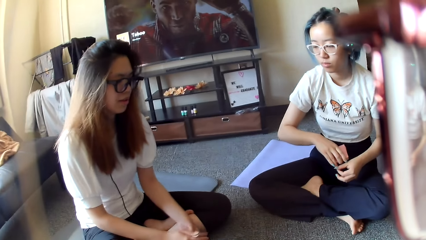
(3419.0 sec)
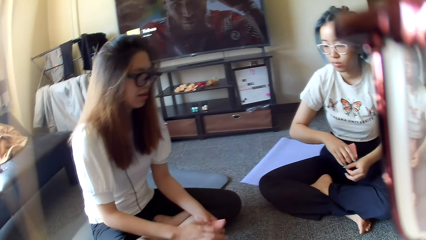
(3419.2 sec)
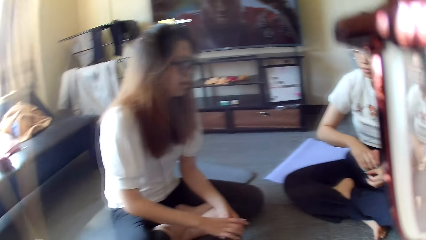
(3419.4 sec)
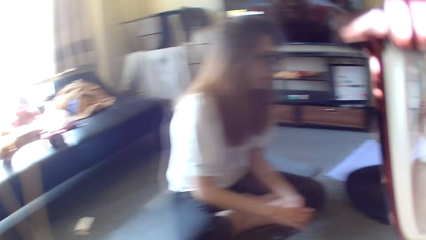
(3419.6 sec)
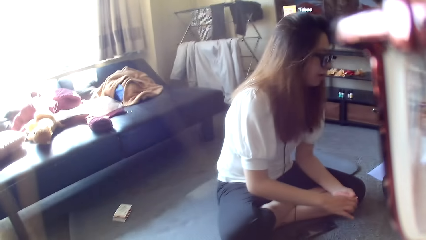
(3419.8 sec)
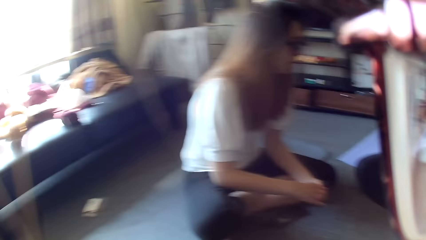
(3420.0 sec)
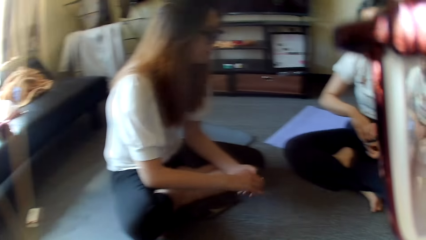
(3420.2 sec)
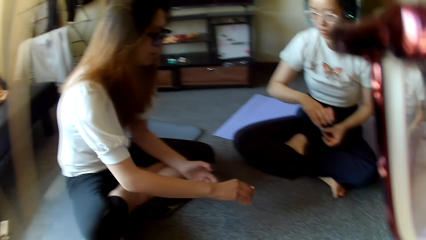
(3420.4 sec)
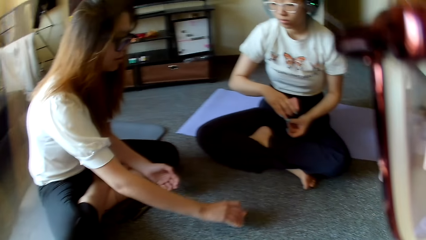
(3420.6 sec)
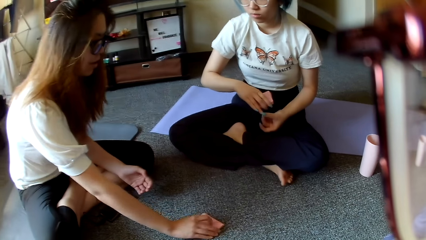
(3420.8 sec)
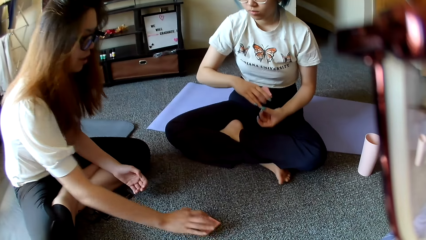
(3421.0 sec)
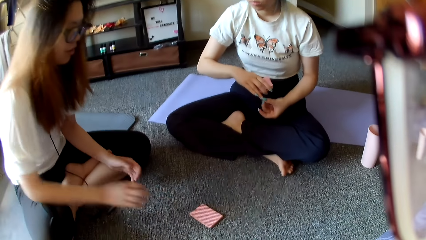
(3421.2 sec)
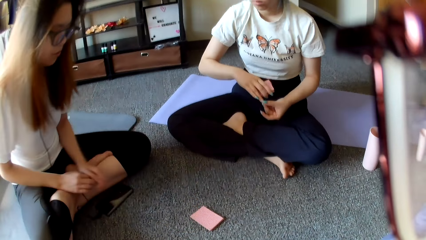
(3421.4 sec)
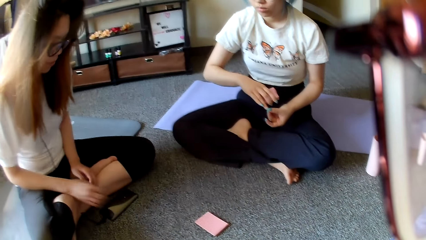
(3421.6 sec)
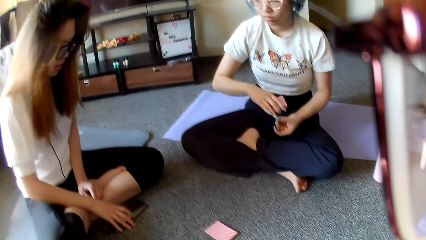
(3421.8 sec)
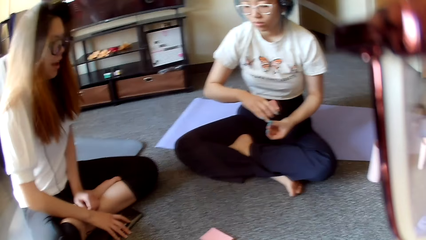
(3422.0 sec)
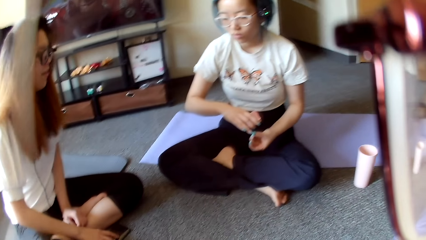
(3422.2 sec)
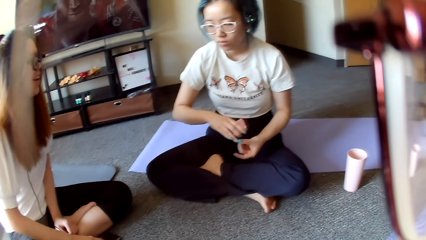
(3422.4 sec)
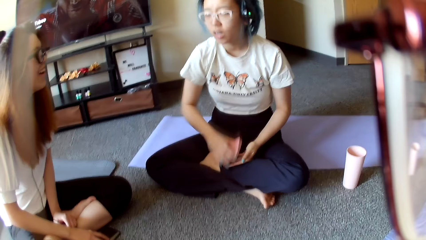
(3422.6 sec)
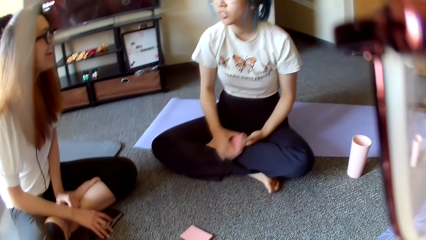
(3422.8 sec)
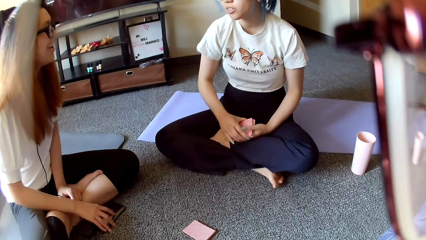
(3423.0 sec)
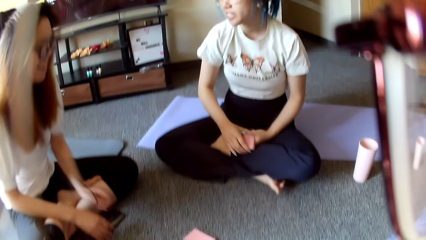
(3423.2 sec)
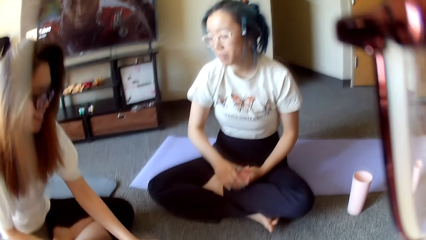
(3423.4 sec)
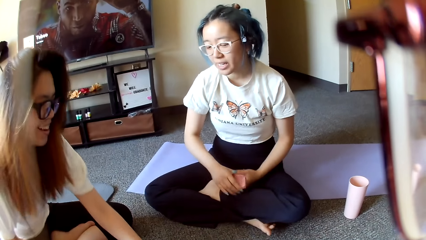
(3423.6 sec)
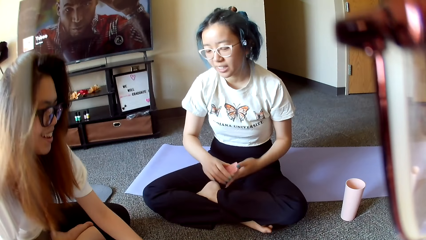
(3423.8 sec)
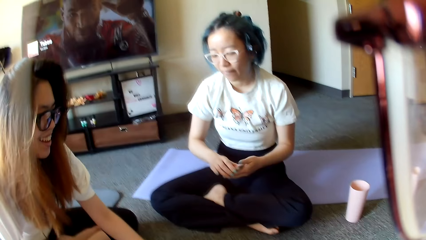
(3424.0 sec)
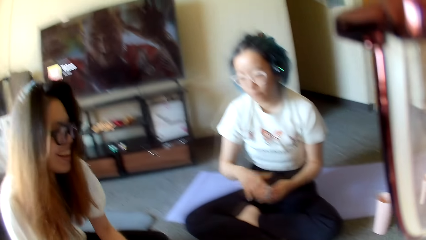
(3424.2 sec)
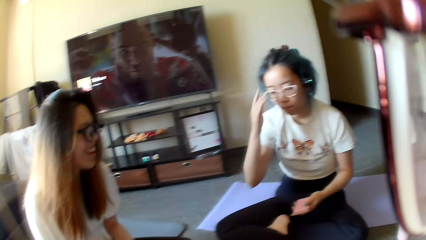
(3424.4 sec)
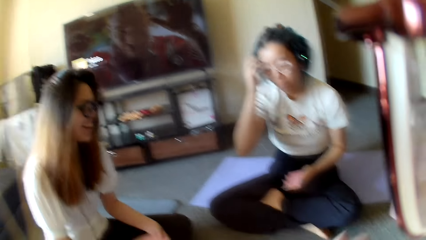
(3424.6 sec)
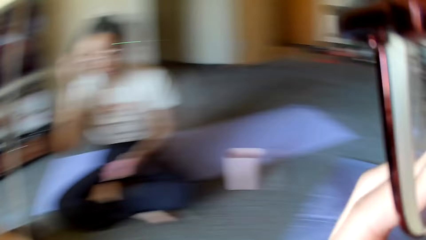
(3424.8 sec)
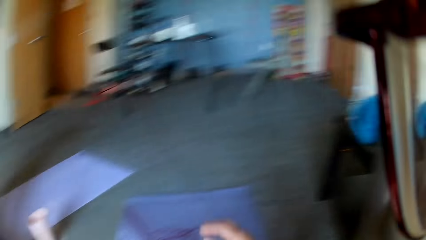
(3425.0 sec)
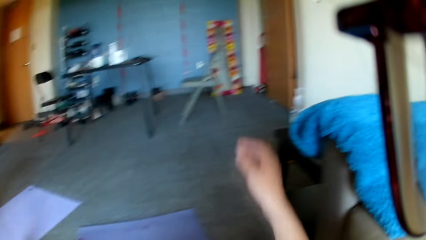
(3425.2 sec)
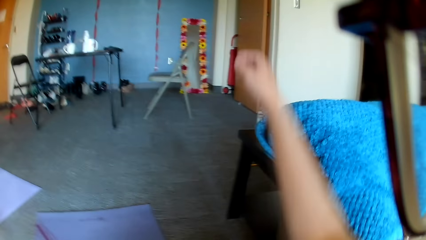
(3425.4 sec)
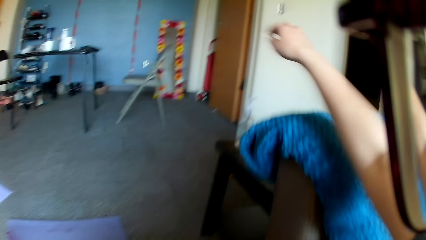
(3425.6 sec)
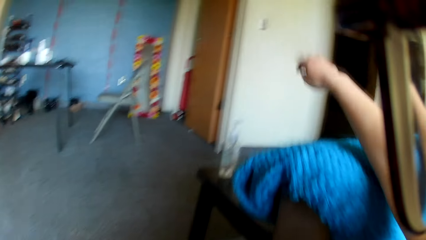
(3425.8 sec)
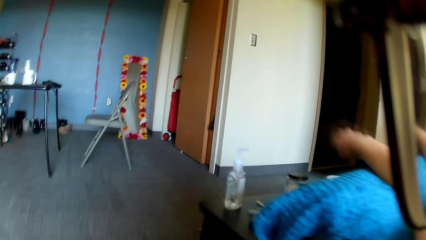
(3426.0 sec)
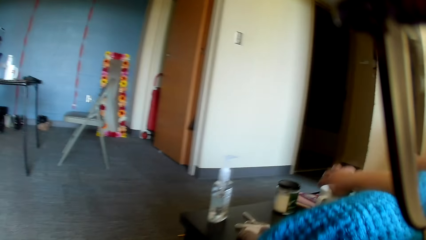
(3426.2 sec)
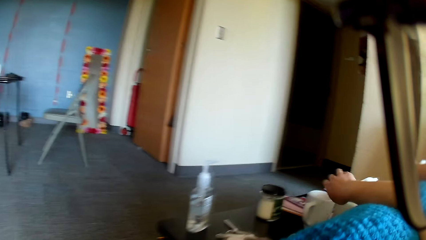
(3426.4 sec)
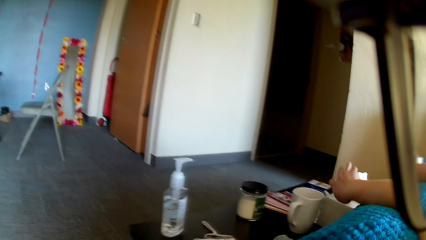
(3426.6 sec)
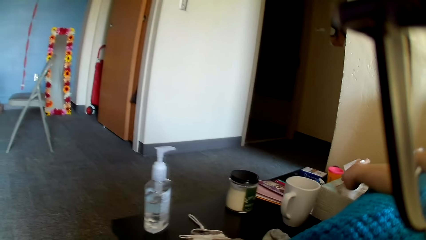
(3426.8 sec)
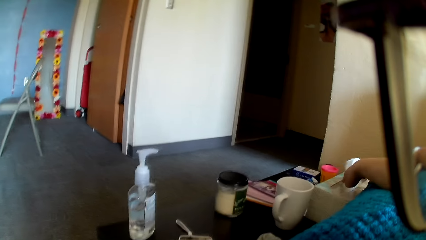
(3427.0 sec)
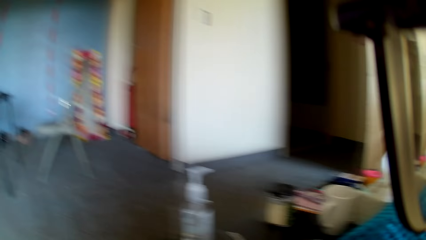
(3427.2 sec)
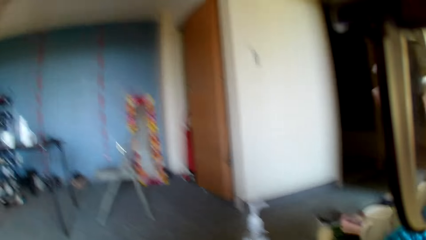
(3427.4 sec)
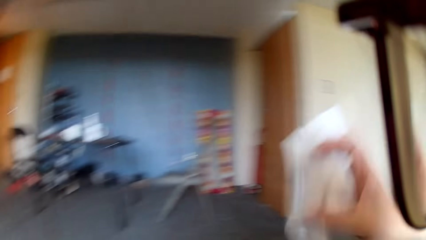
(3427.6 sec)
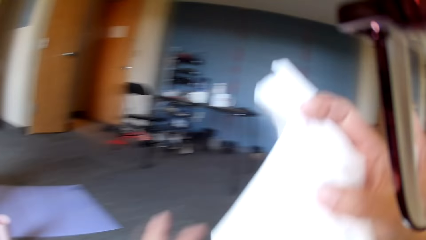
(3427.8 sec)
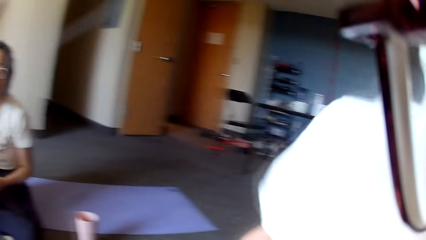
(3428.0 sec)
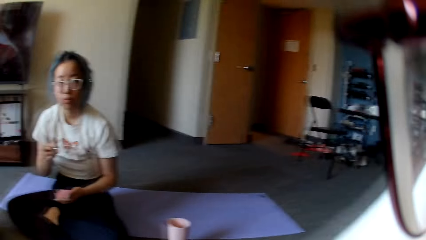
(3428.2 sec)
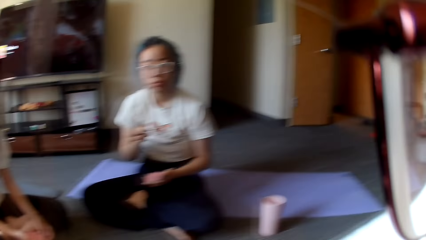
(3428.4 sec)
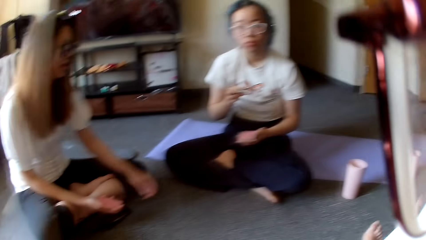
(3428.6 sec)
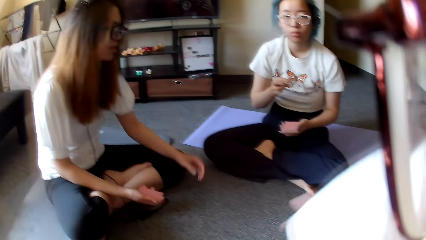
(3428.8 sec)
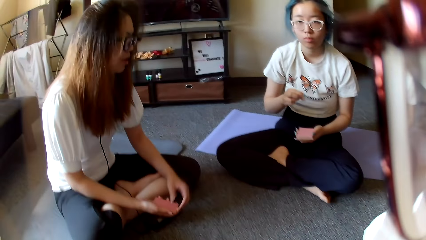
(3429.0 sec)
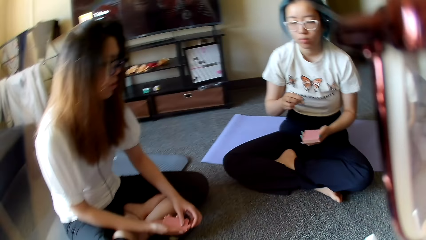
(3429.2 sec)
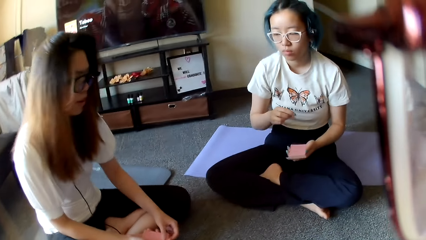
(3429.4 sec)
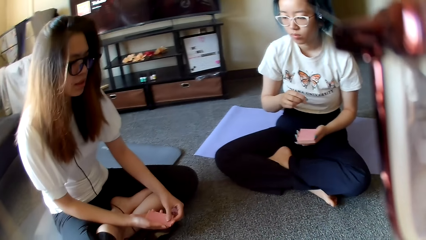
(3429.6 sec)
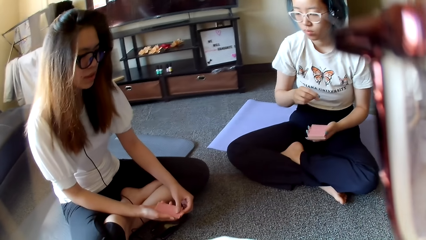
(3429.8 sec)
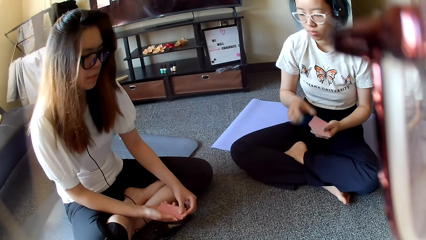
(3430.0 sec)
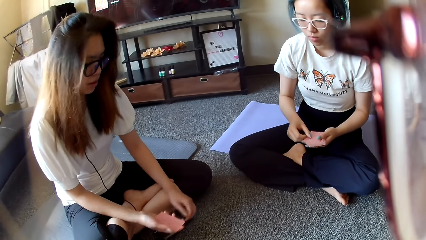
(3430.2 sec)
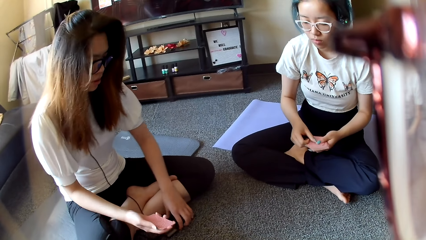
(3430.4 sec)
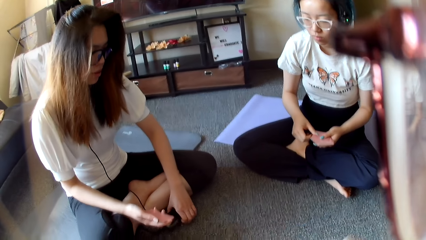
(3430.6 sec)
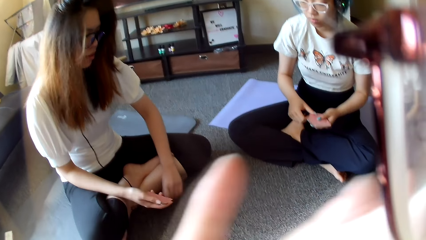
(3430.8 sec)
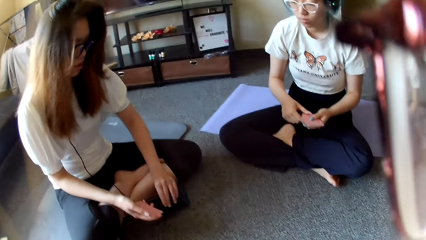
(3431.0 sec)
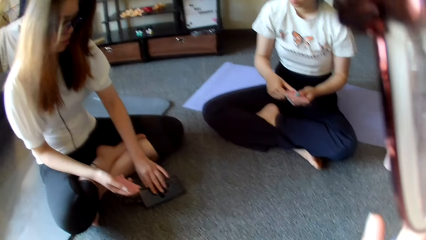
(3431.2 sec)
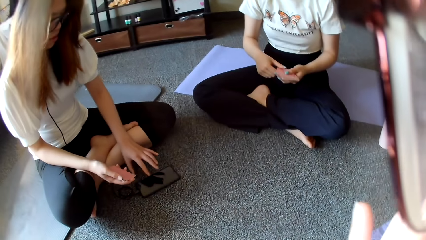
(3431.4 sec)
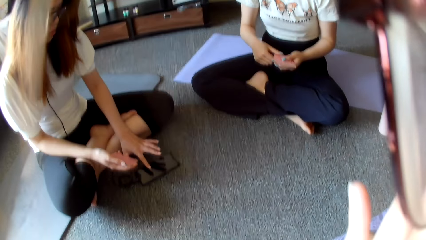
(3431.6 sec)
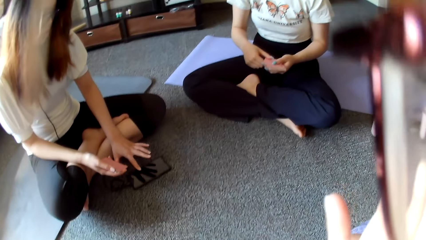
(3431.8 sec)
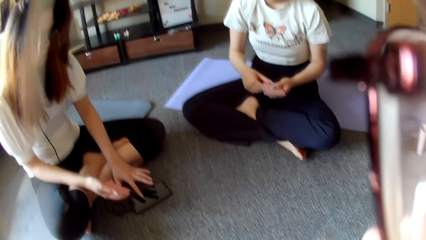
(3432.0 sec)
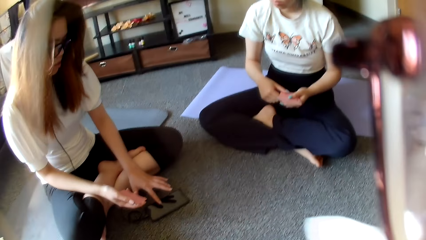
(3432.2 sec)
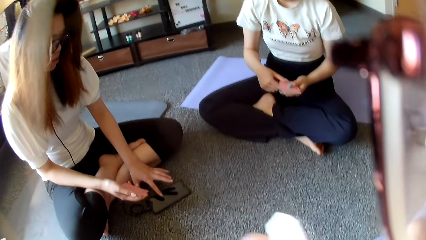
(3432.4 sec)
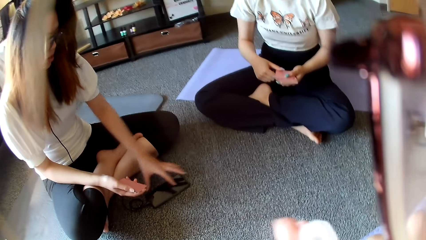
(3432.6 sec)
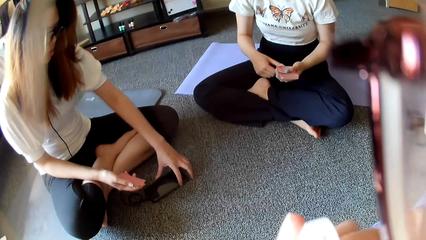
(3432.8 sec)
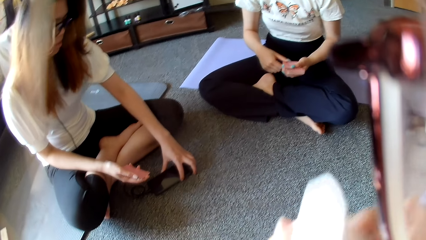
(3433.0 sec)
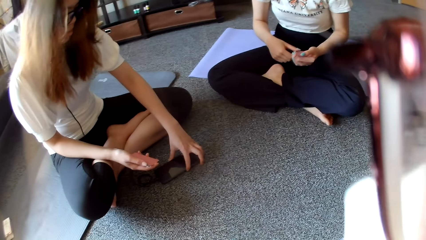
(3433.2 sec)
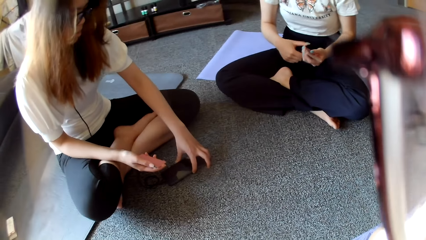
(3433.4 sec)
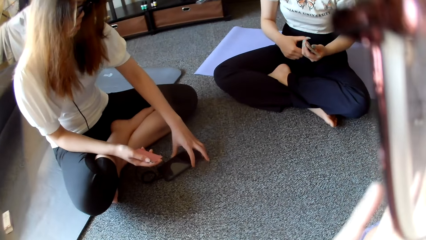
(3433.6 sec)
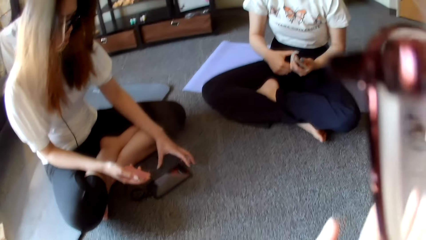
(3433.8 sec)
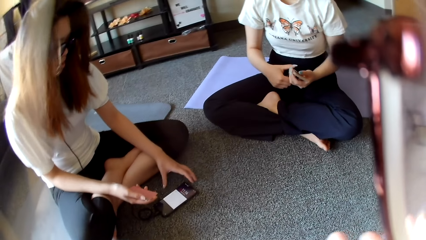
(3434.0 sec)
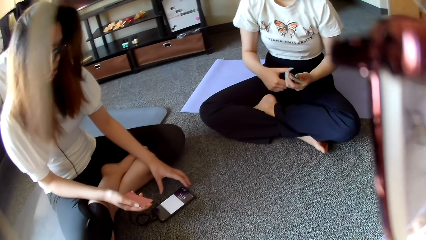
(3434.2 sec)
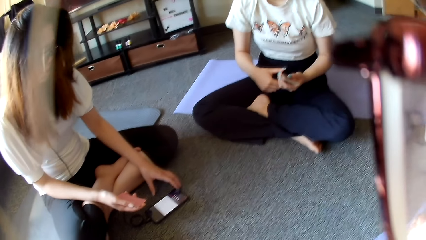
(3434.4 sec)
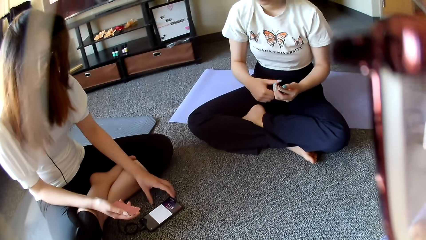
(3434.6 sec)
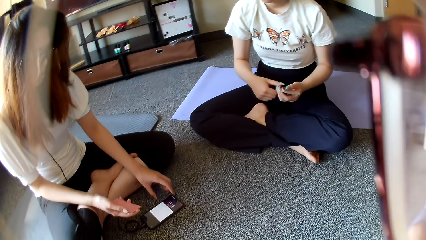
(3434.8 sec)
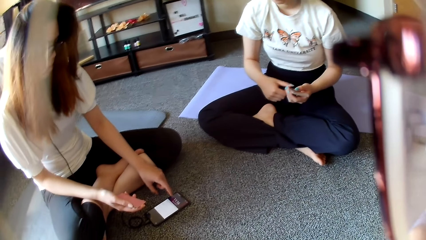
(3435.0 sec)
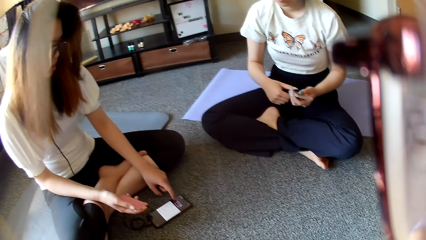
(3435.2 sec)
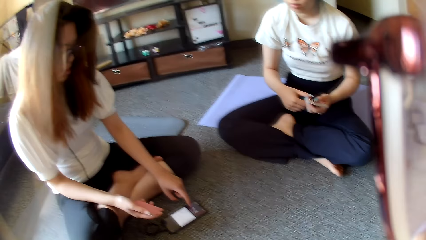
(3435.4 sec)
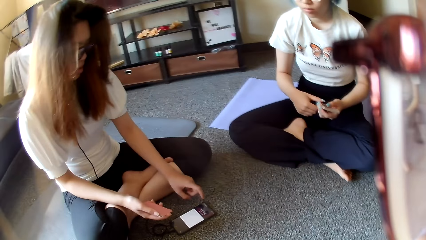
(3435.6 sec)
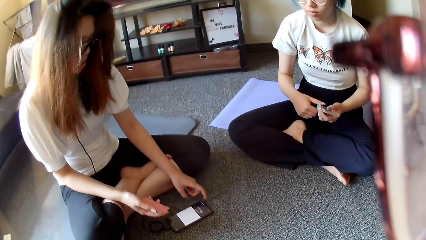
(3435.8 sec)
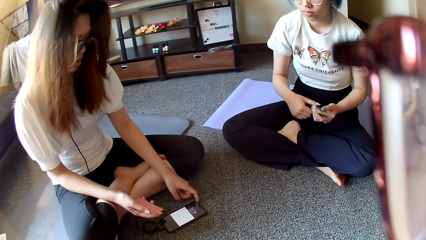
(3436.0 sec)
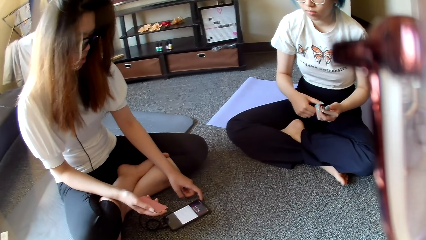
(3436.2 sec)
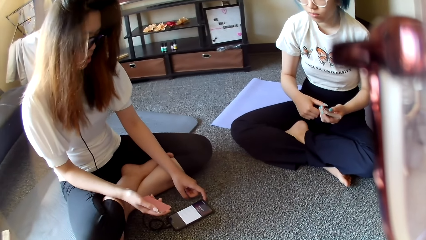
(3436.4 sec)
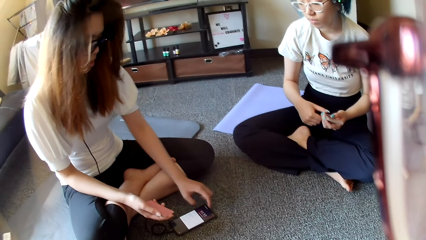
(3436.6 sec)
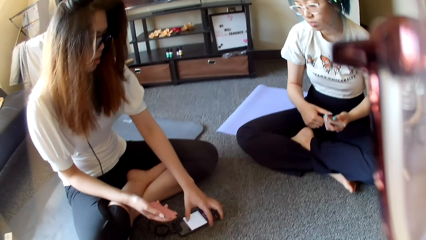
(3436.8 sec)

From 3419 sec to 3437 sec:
A woman pulls the nail. Another woman places cards on the floor and moves the left hand. The first woman adjusts the eye glasses. The camera wearer looks around. They pick up a serviette. The other woman checks the mobile phone. The camera wearer wipes with the serviette.
